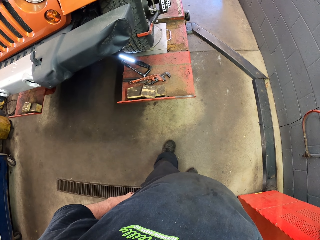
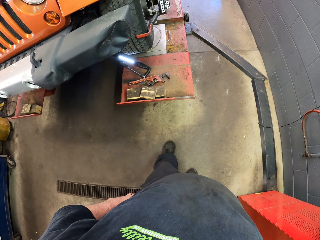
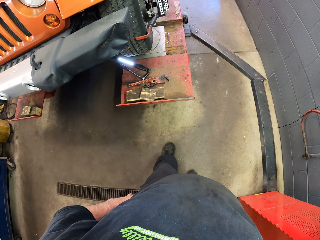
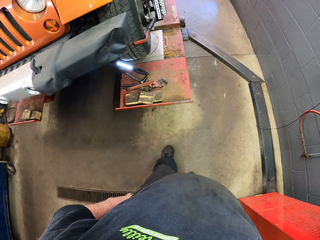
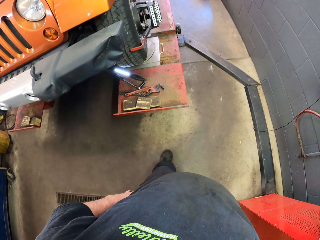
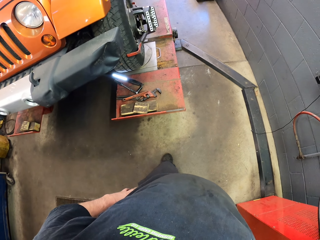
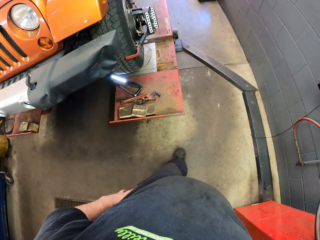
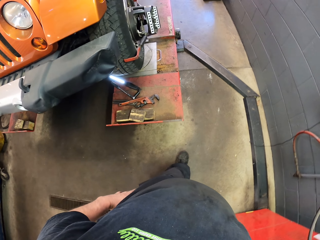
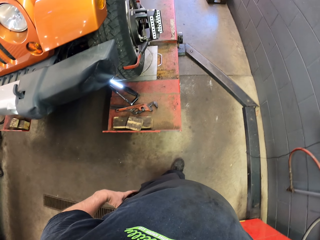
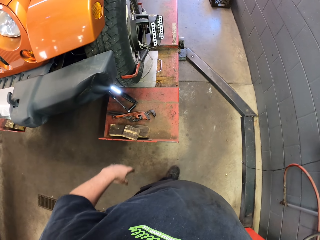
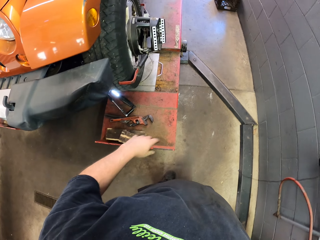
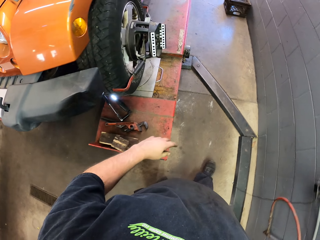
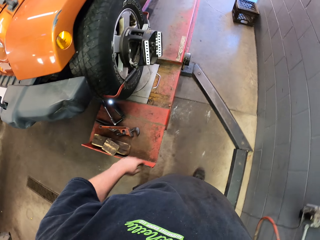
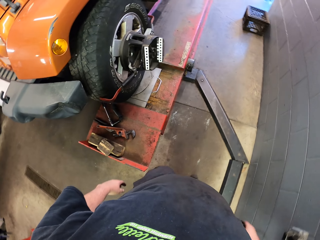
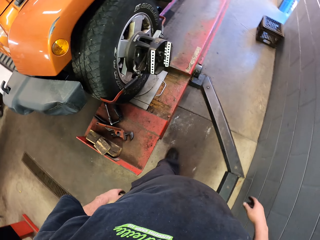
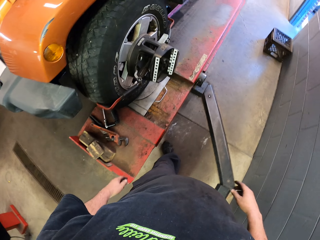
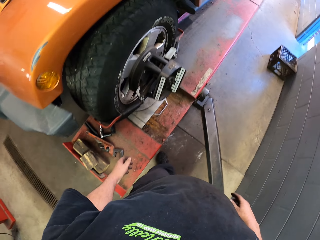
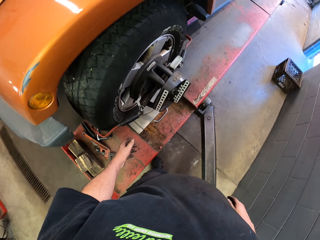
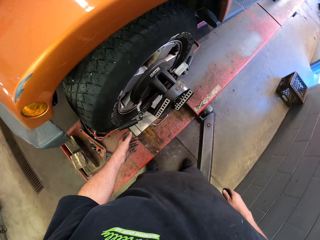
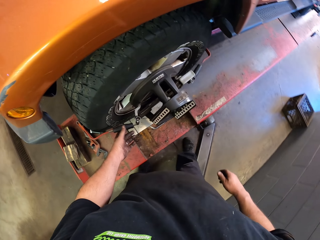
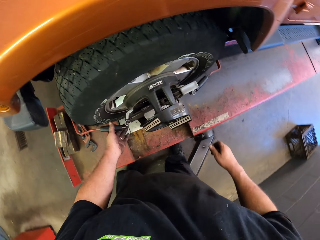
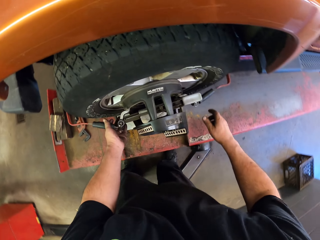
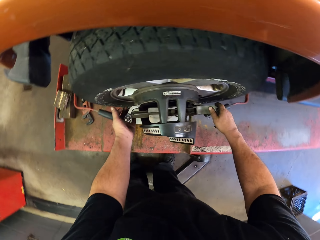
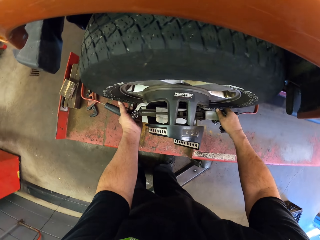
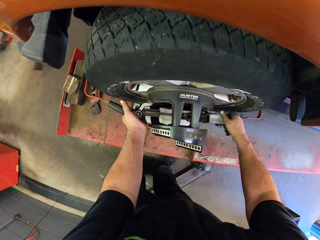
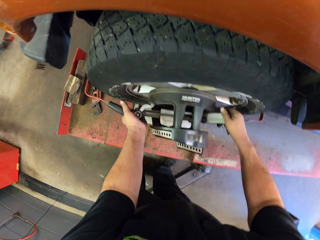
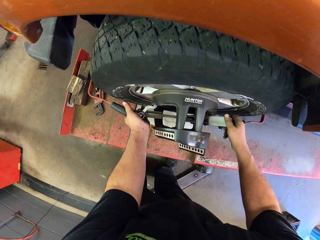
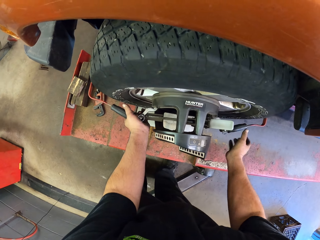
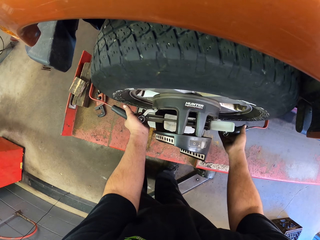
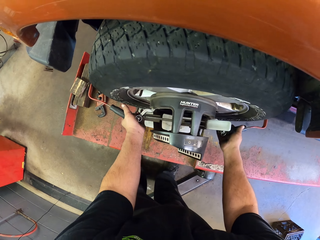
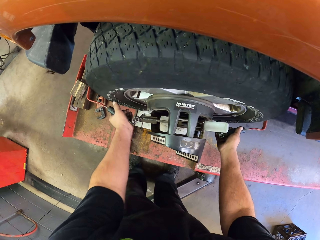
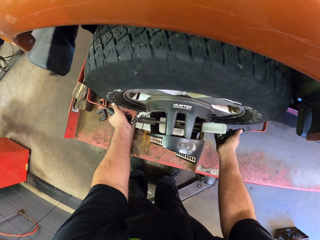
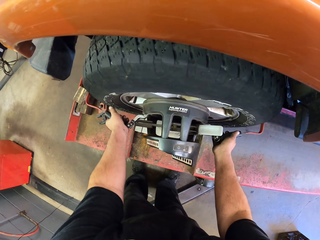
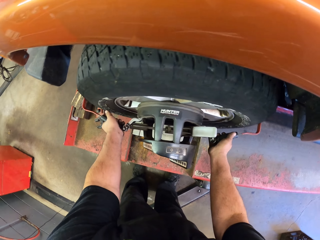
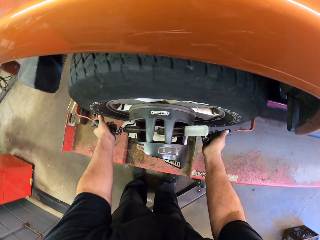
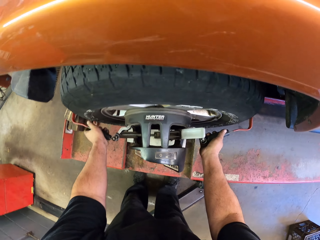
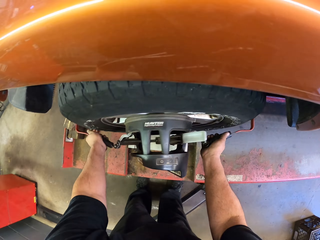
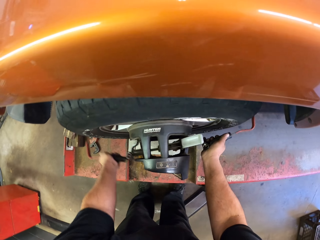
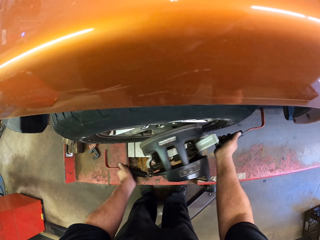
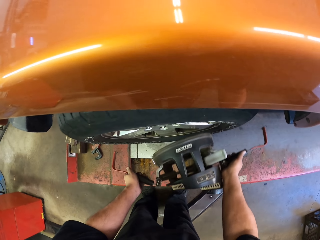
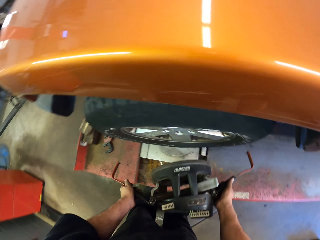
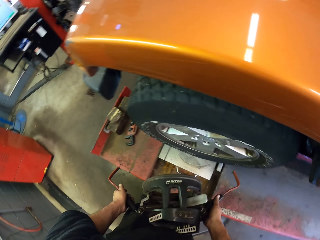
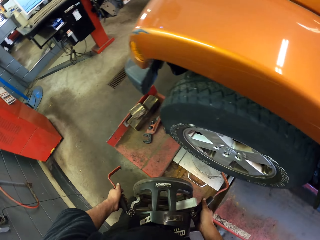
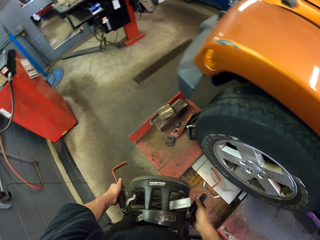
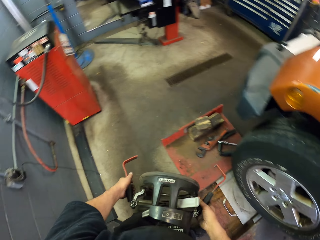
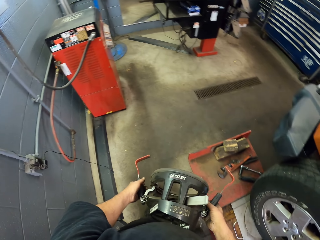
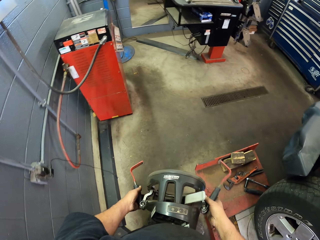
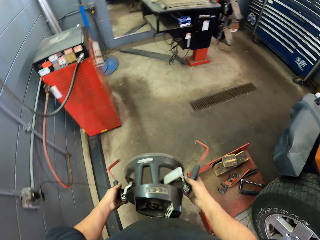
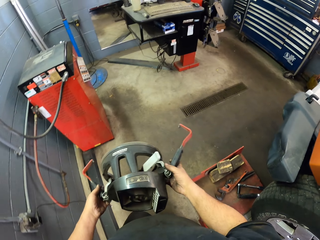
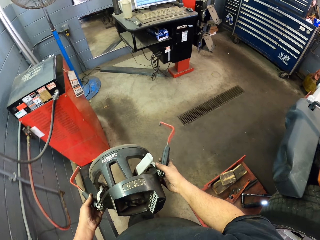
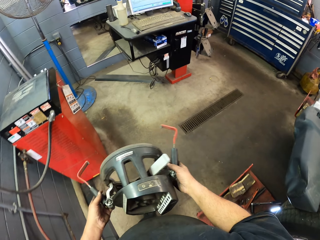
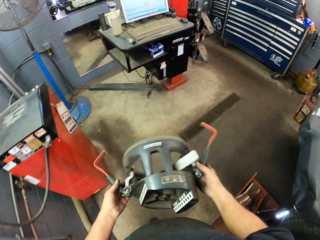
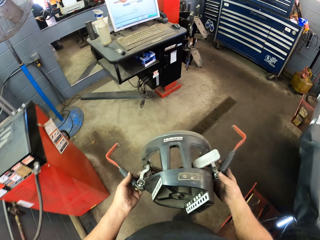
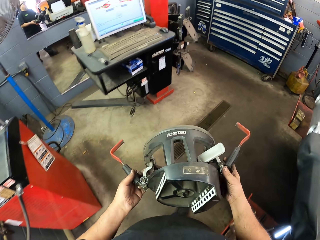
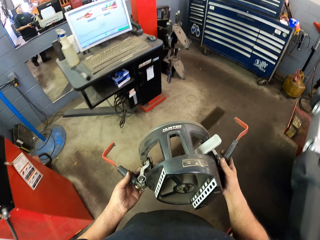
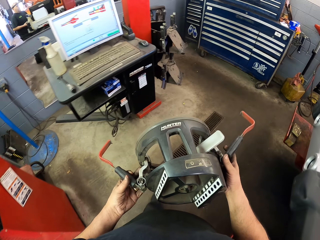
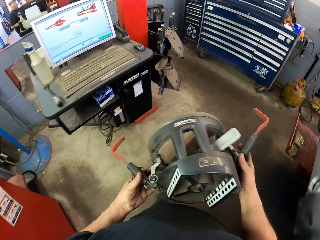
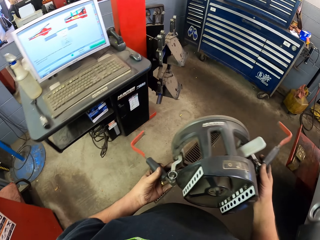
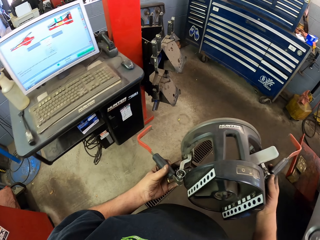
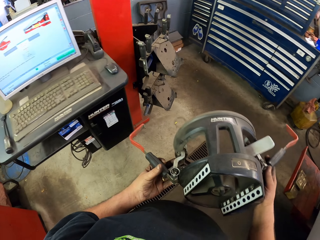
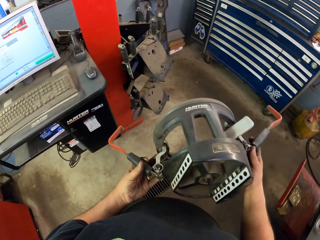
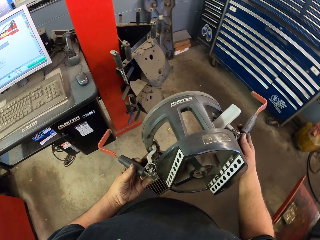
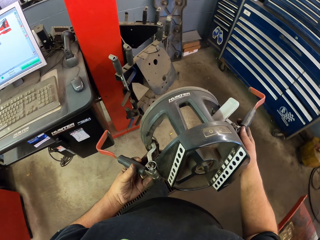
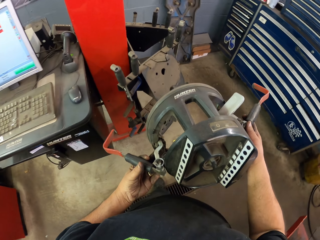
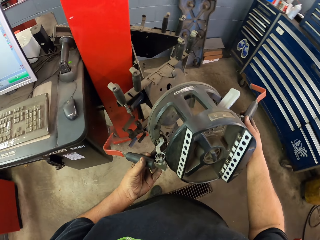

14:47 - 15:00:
The camera wearer walks around the garage. They hold the wheel clamp. They open the clamp. They remove the wheel clamp. They walk around the garage.

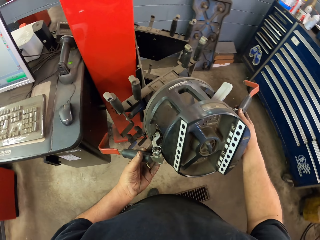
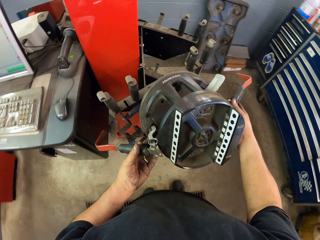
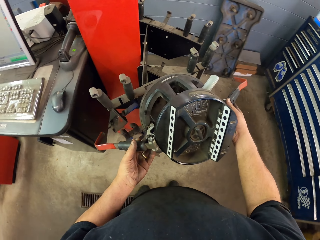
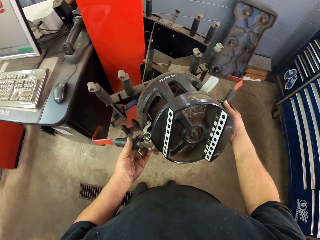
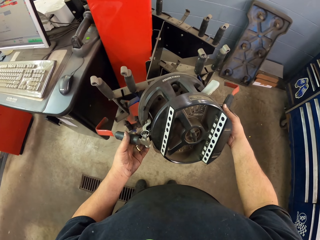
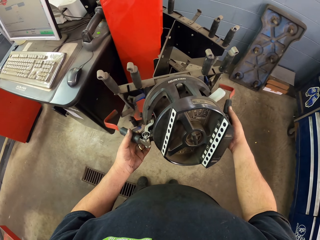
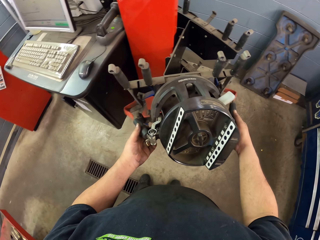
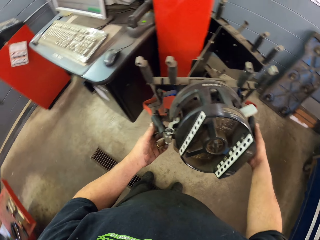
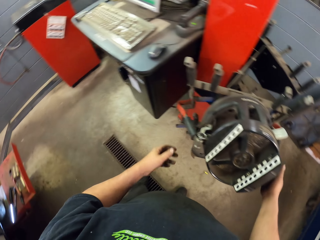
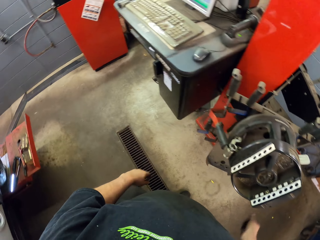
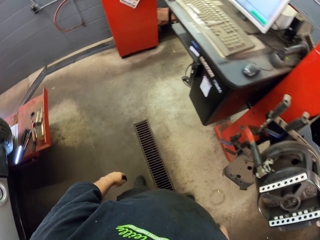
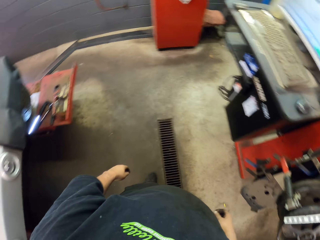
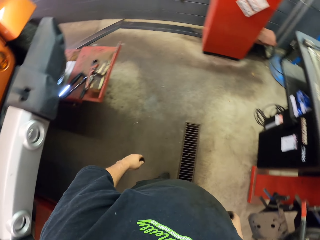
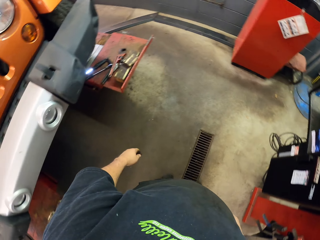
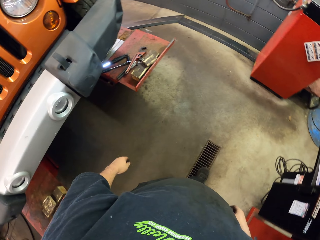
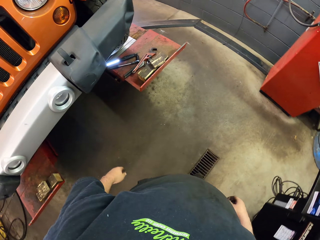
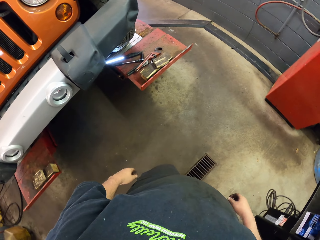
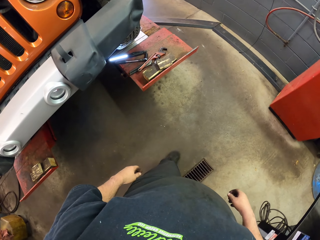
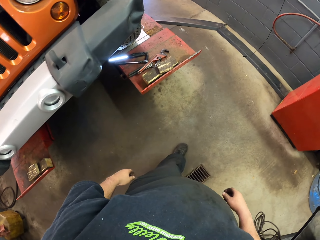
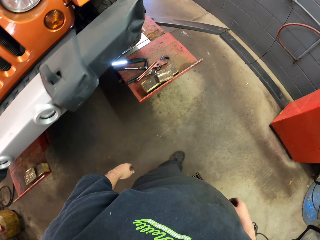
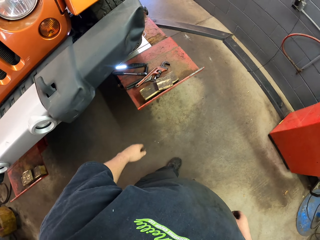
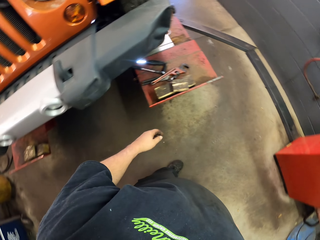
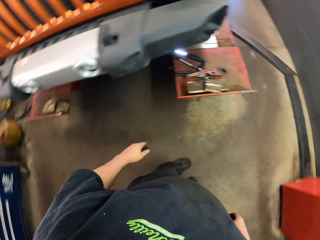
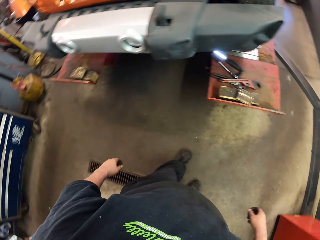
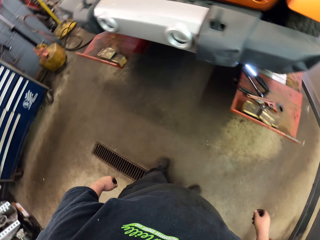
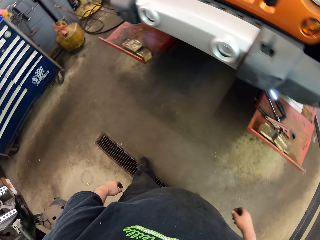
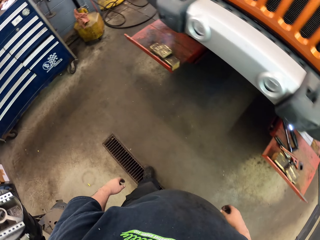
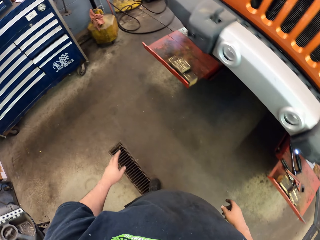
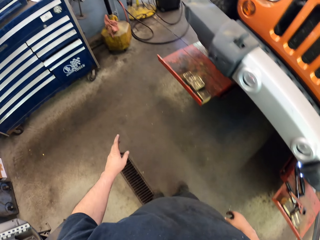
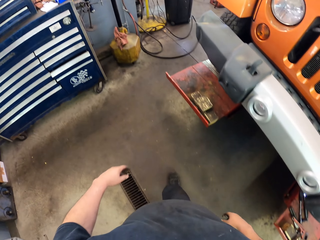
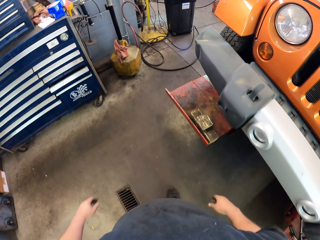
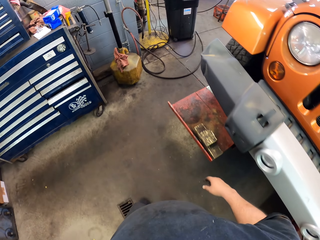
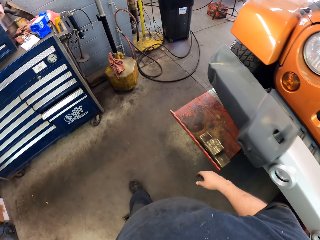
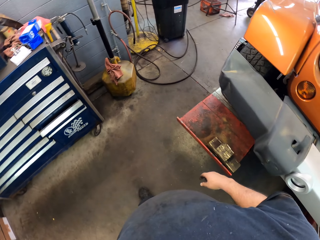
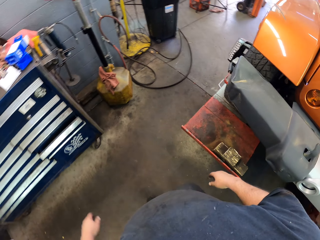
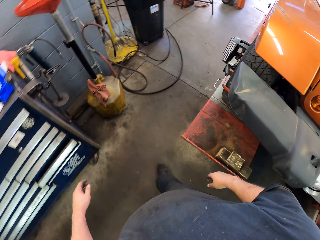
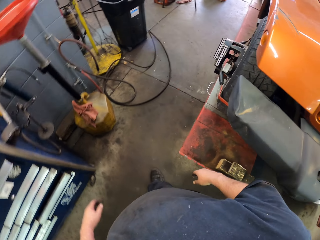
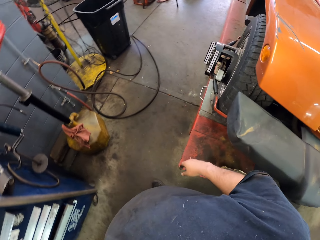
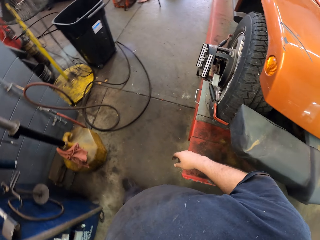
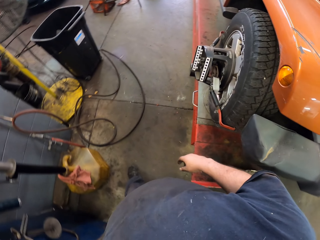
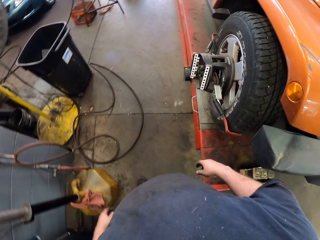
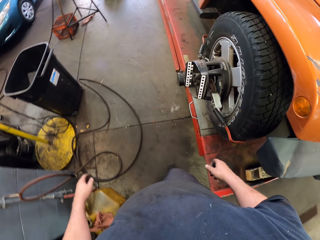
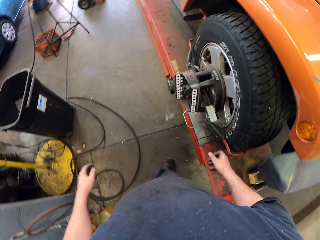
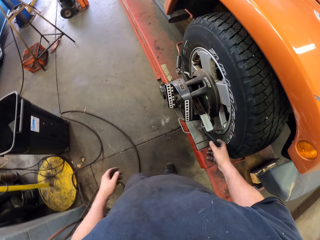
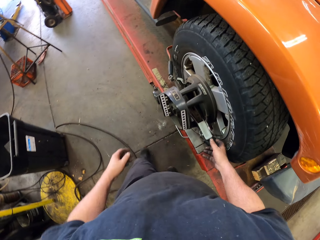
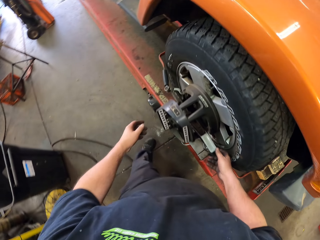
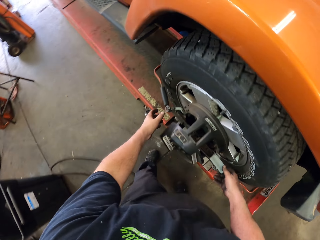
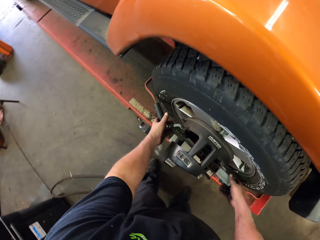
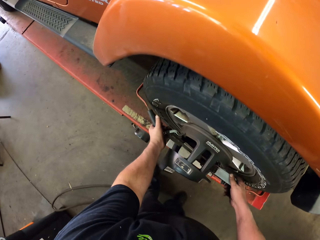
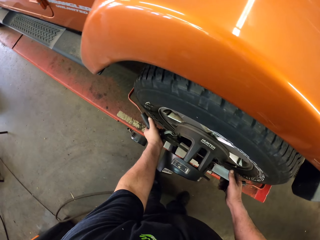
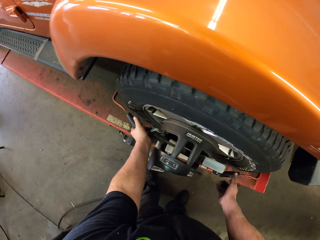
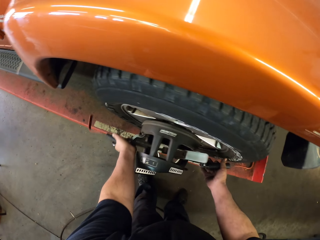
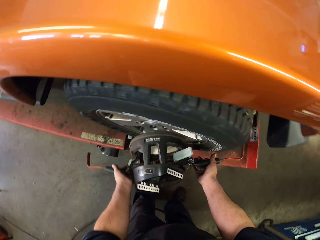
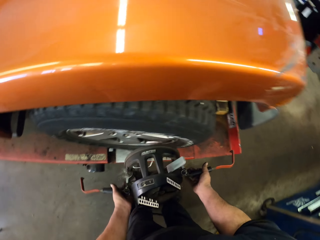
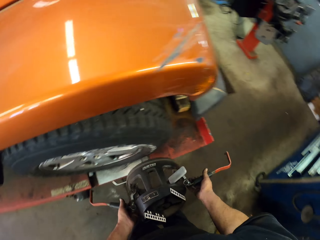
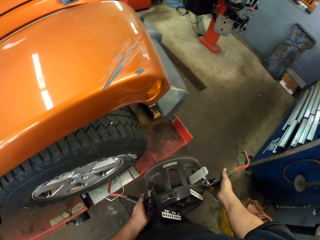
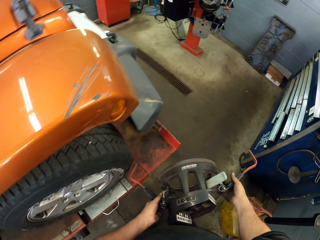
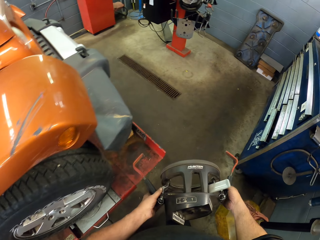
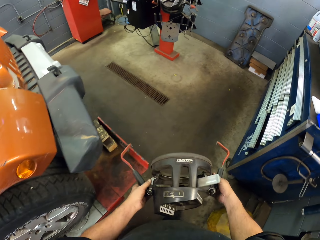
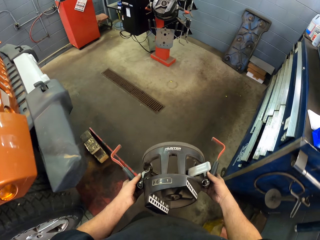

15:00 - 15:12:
The camera wearer hangs the wheel clamp. They put down the clamp. They walk around the garage. They hold the wheel clamp. They remove the wheel clamp.
